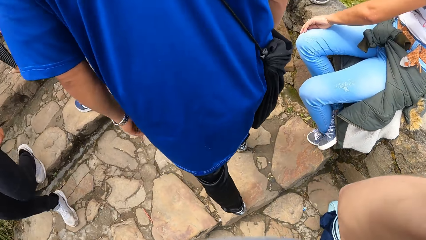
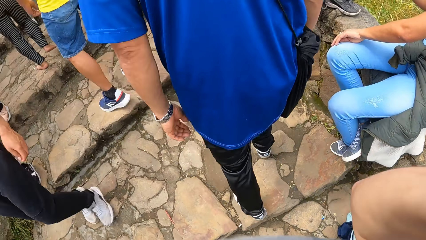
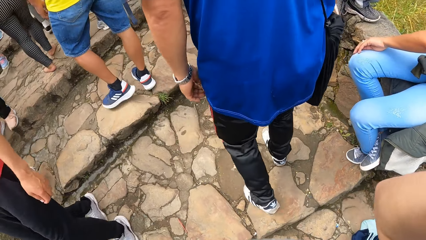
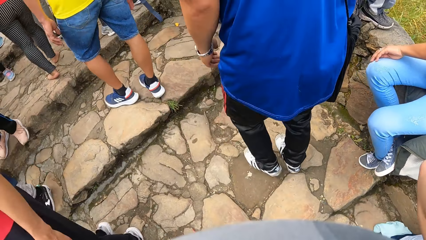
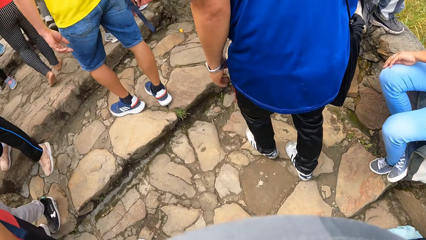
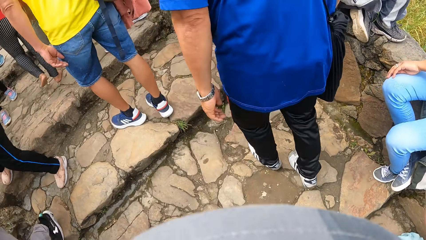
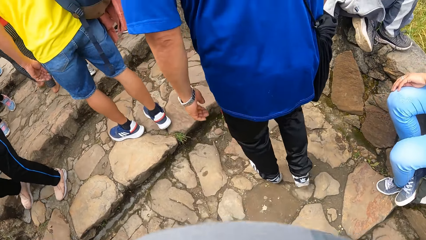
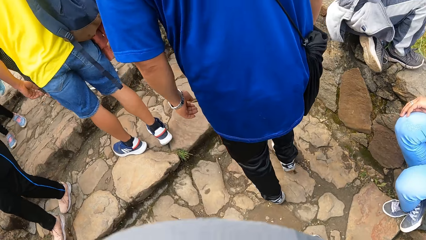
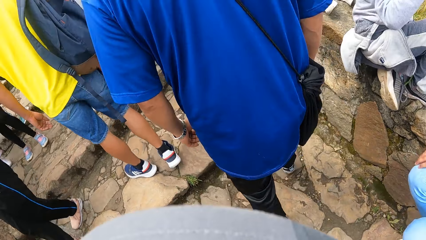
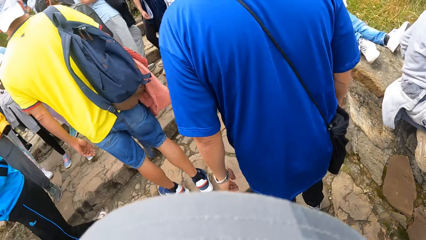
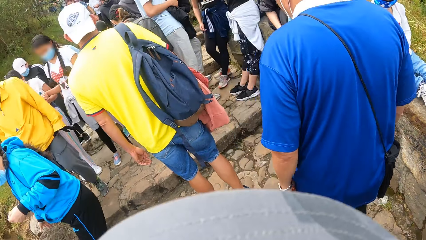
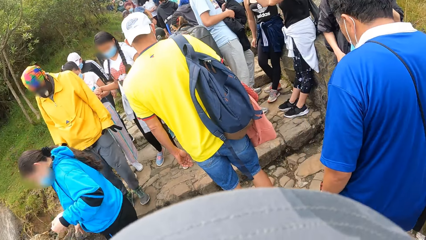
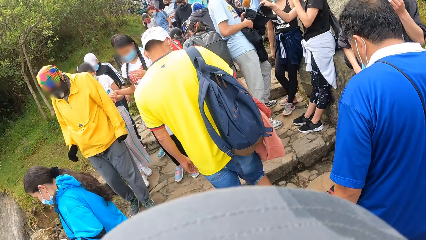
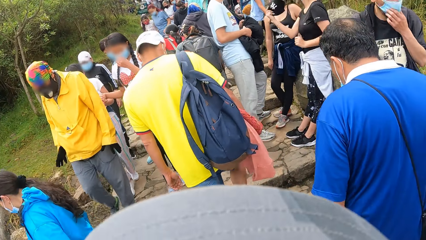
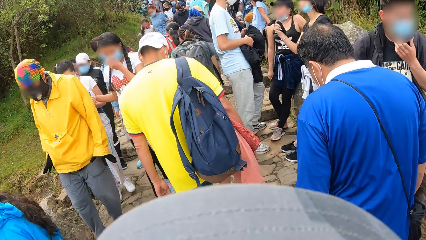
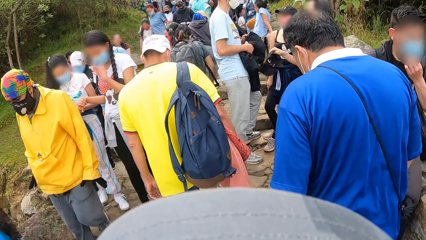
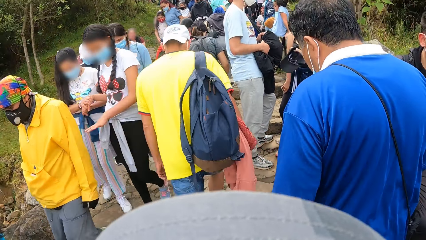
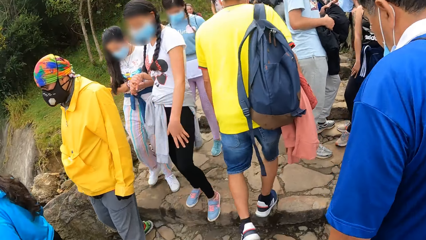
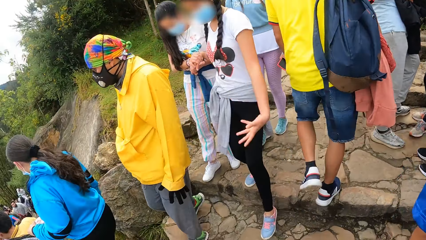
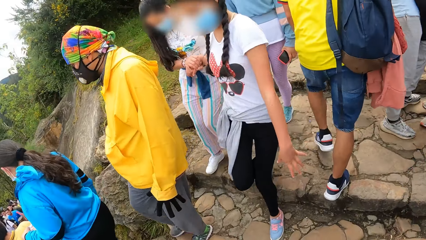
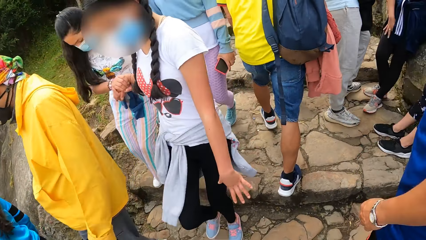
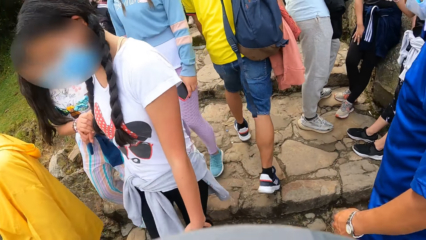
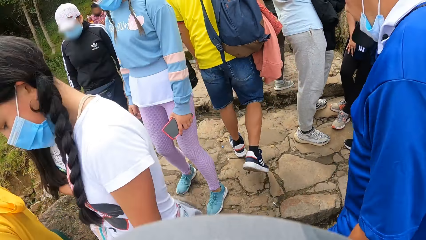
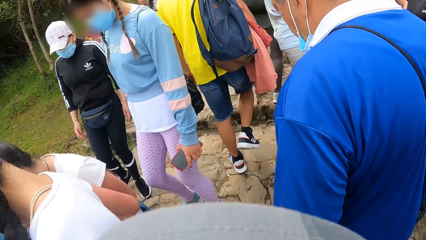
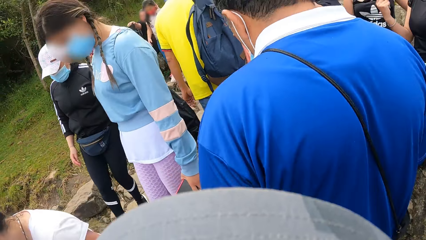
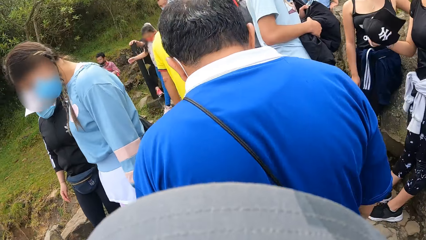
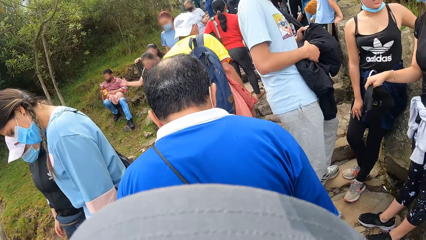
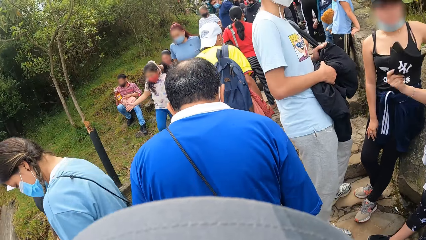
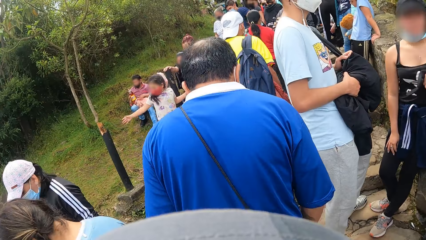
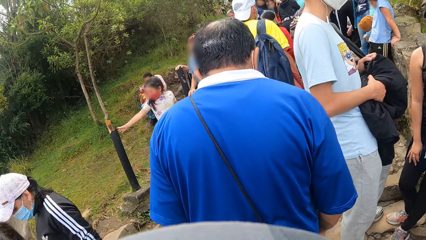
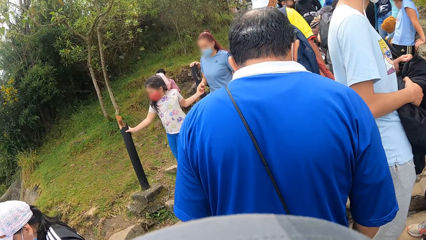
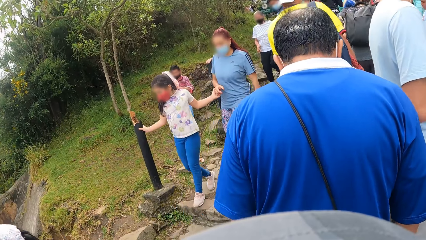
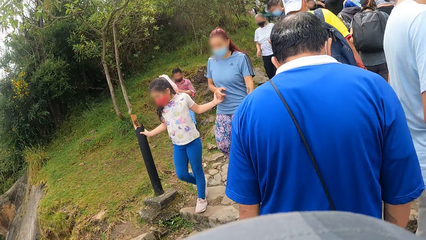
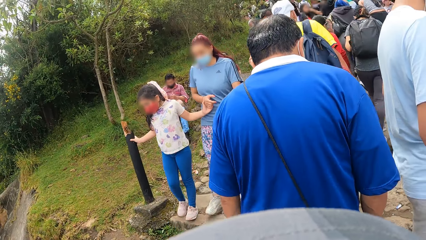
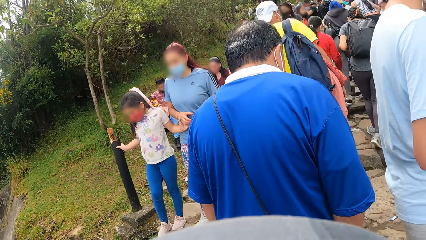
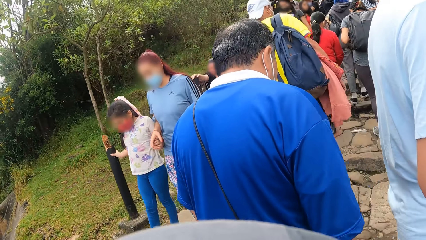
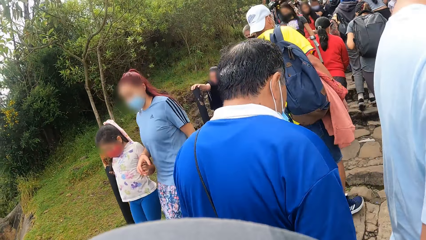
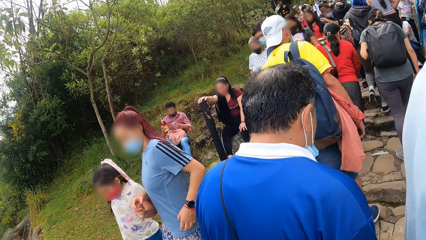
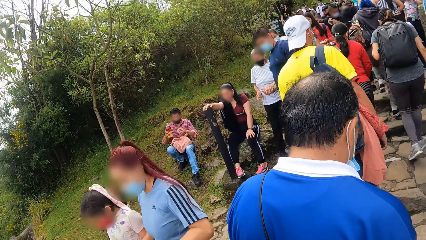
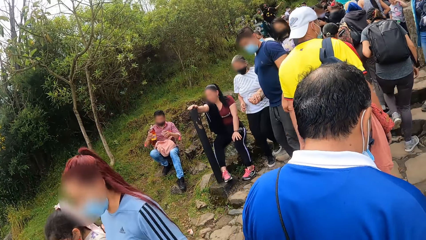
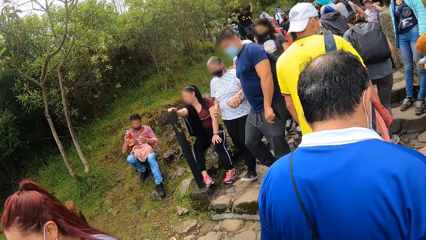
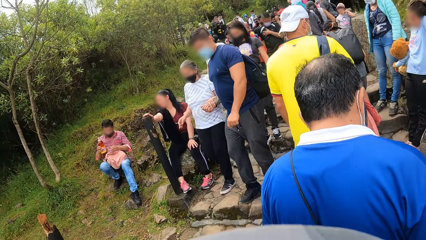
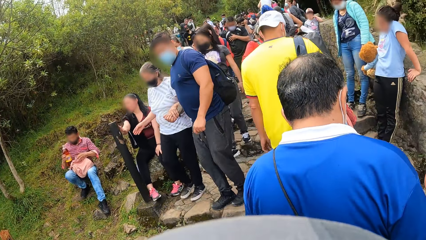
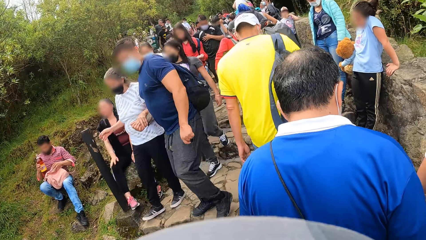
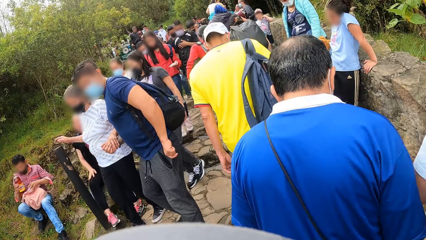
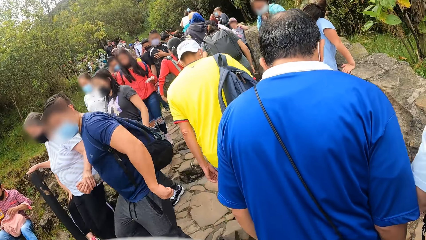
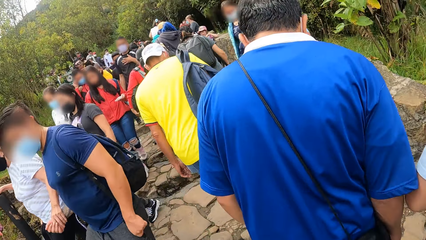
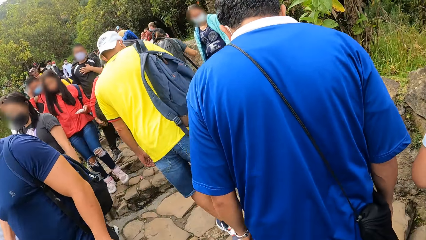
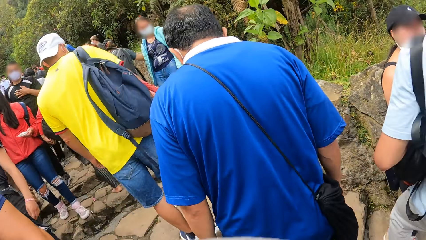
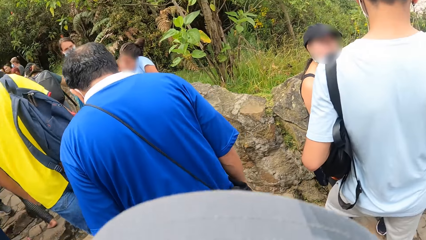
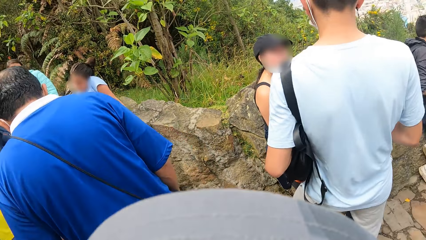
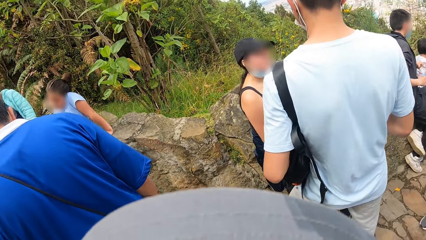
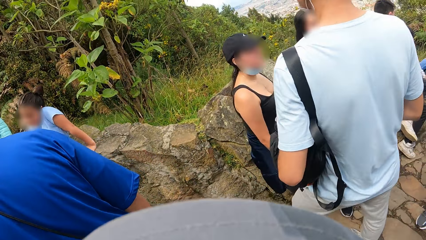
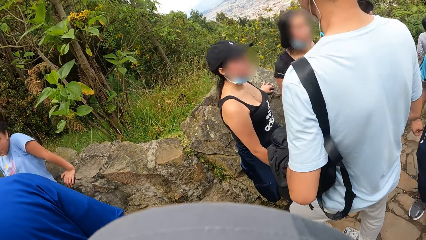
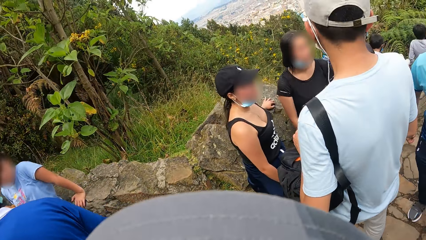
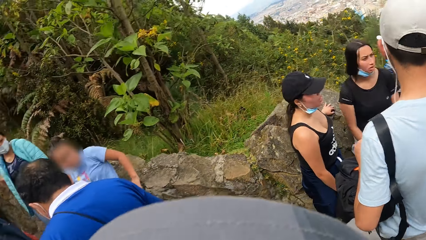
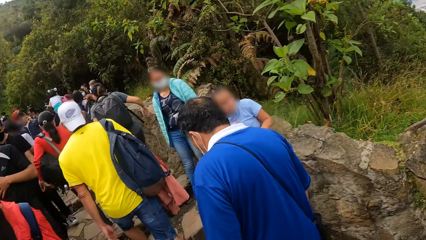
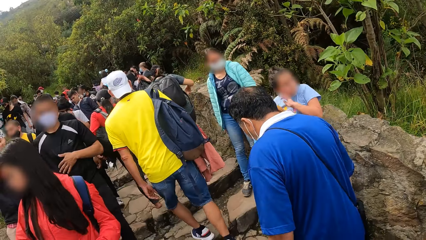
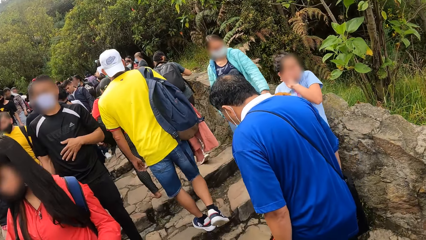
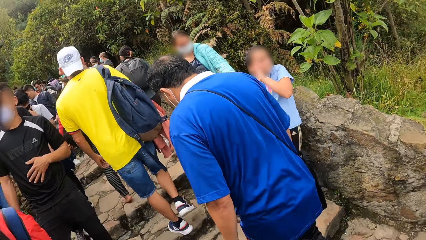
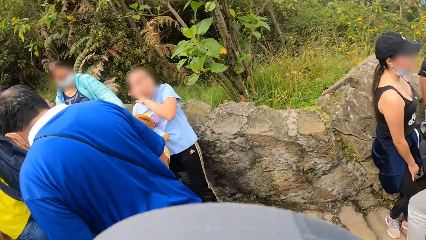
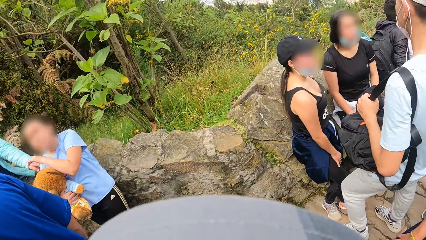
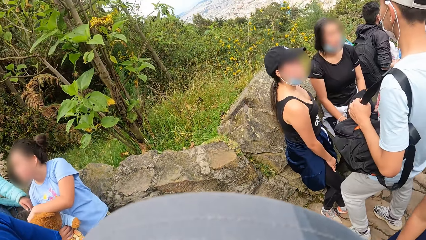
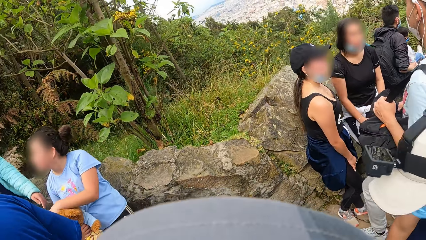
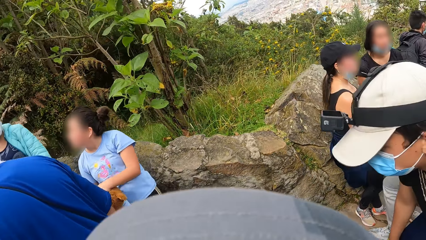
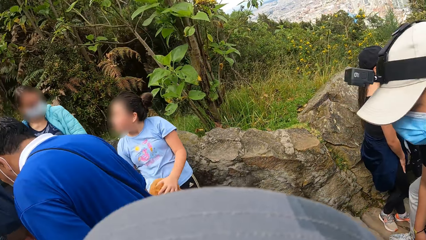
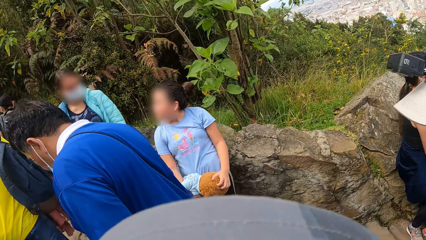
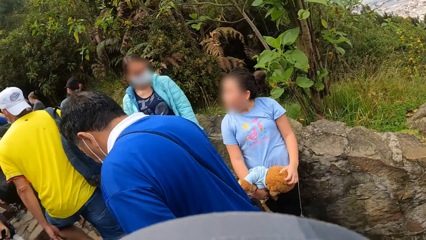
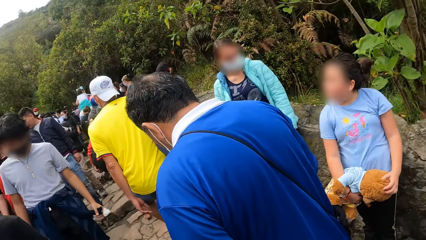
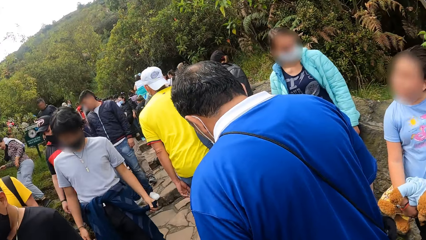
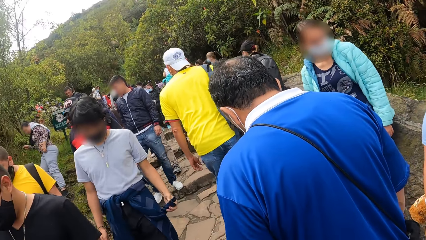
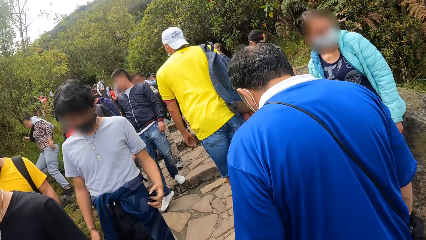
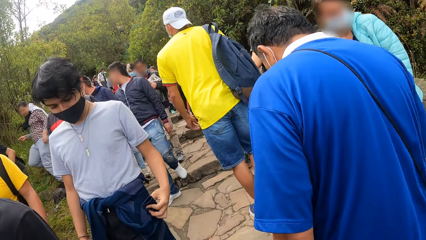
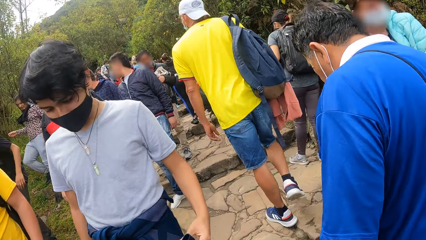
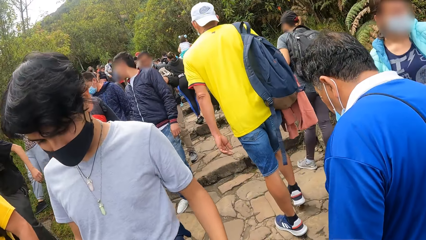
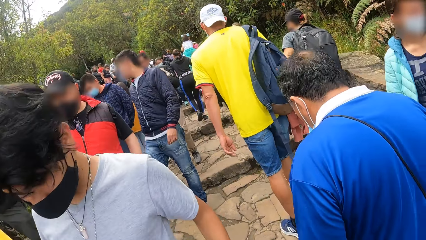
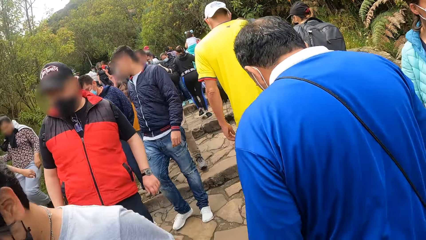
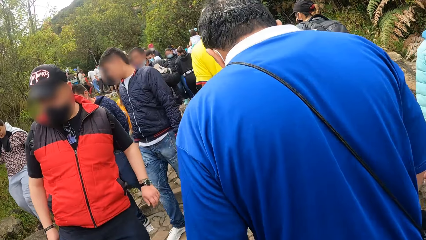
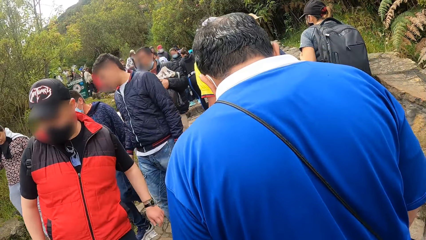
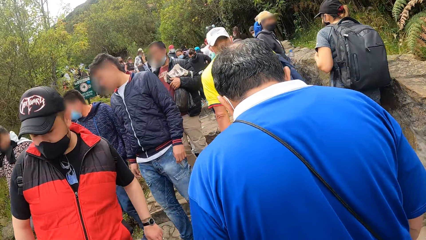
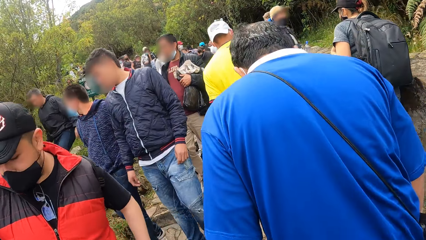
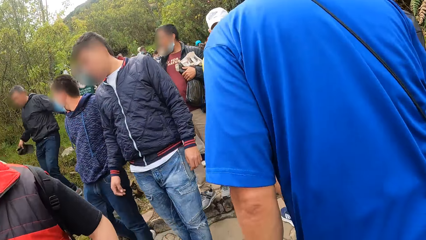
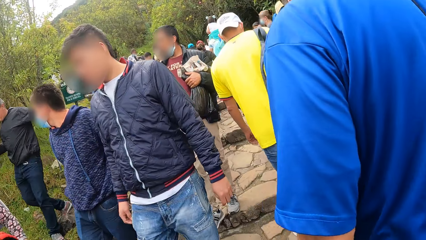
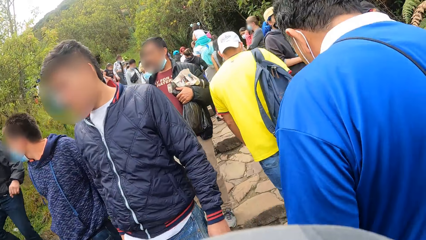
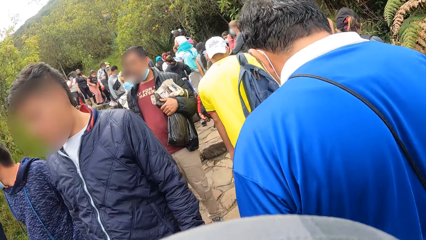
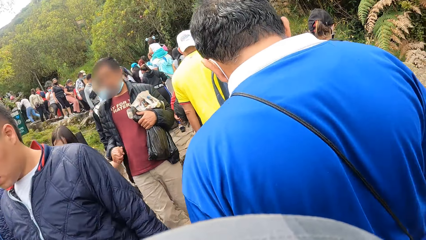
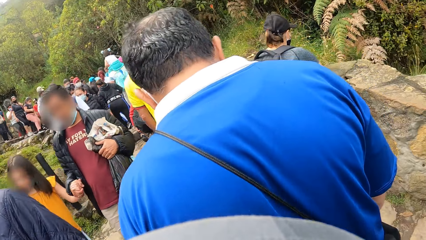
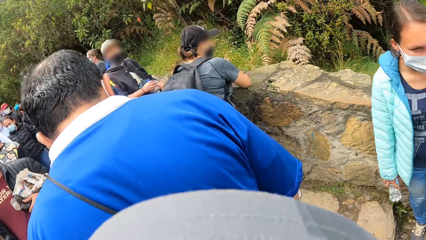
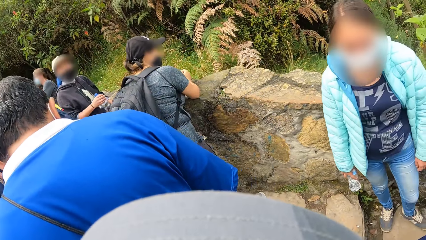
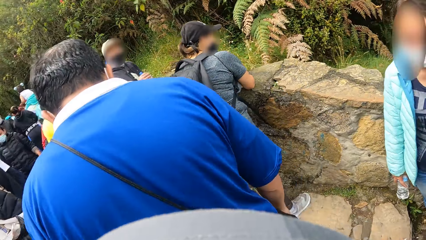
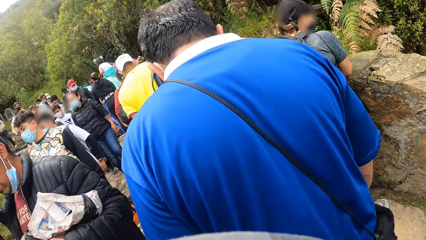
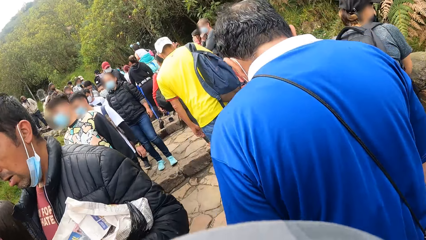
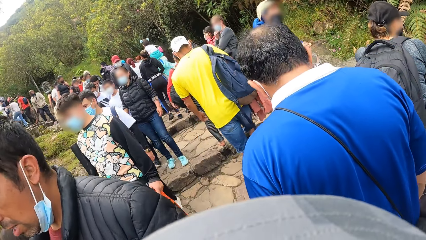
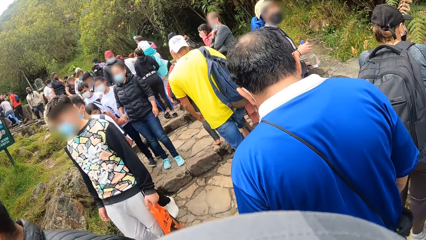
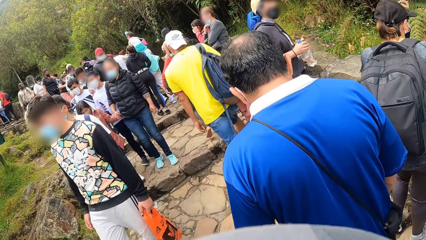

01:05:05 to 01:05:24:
The camera wearer looks at some people. They look at the people again.
